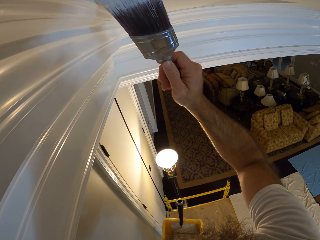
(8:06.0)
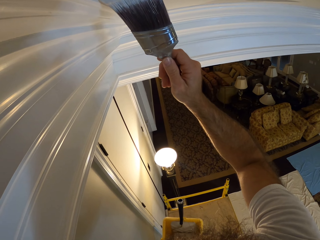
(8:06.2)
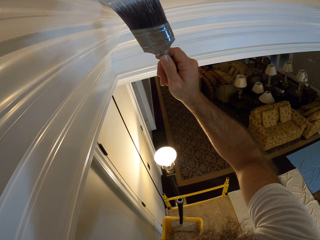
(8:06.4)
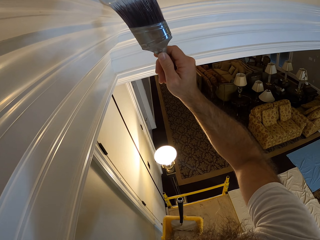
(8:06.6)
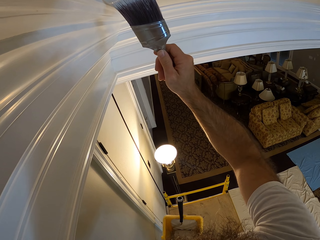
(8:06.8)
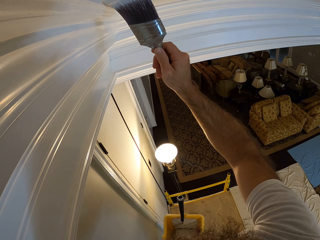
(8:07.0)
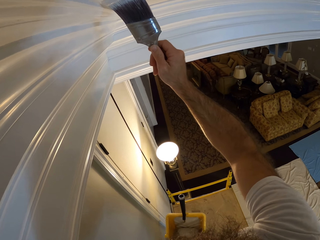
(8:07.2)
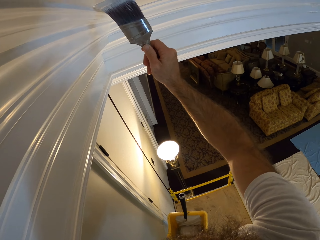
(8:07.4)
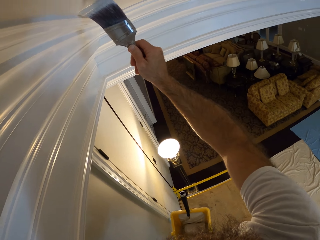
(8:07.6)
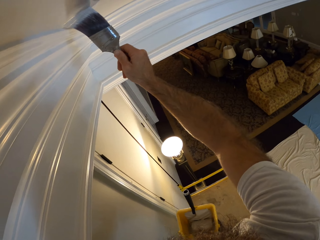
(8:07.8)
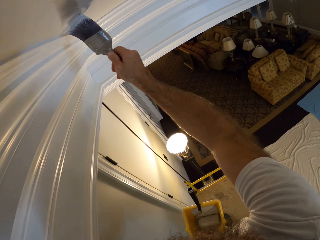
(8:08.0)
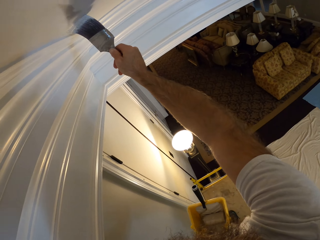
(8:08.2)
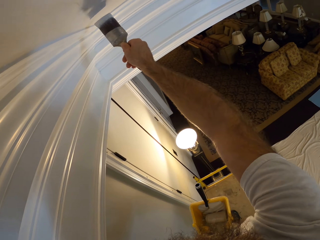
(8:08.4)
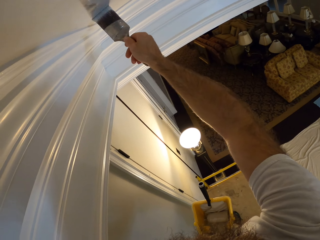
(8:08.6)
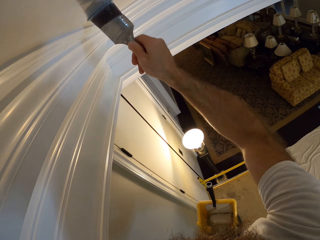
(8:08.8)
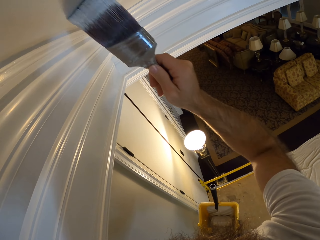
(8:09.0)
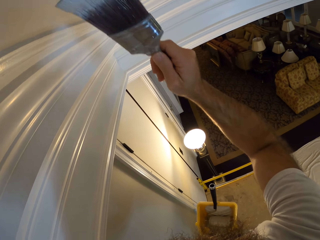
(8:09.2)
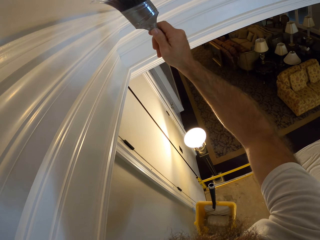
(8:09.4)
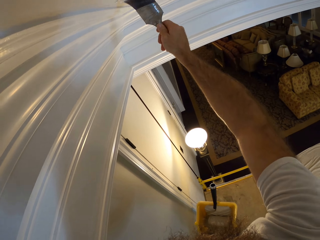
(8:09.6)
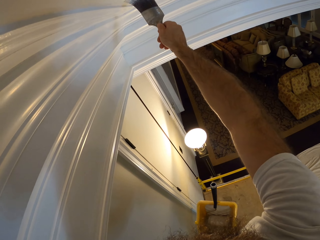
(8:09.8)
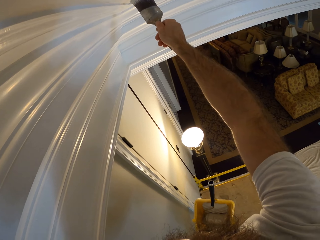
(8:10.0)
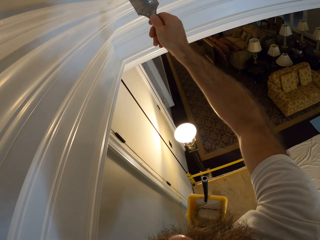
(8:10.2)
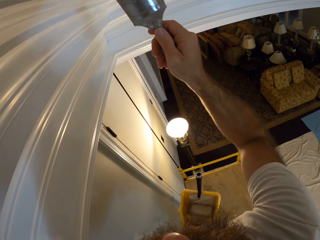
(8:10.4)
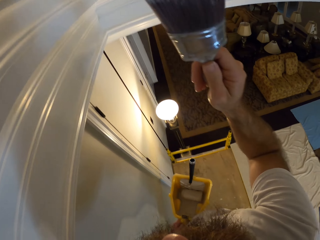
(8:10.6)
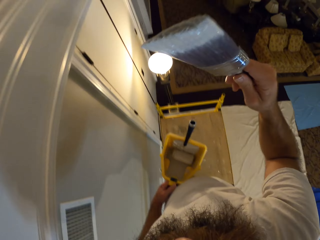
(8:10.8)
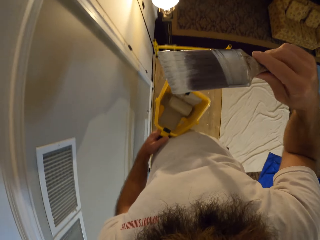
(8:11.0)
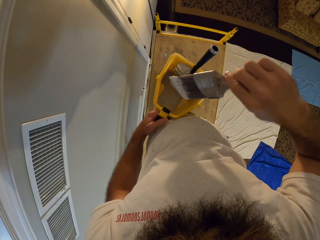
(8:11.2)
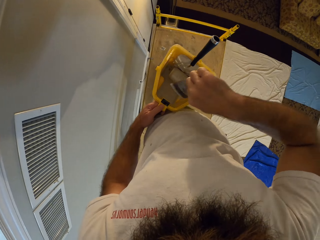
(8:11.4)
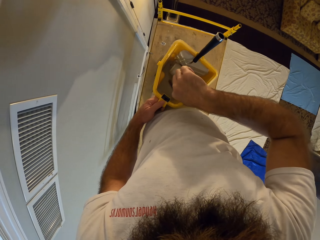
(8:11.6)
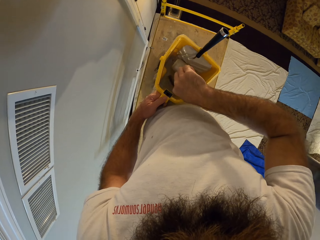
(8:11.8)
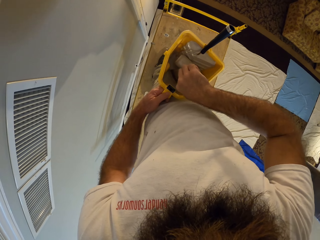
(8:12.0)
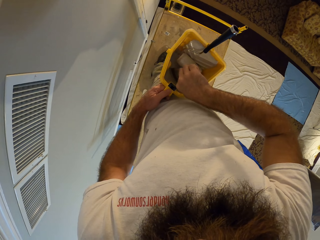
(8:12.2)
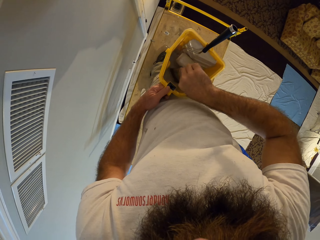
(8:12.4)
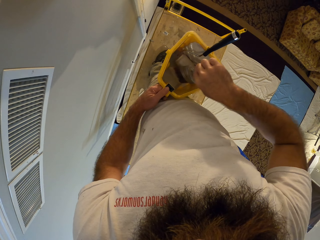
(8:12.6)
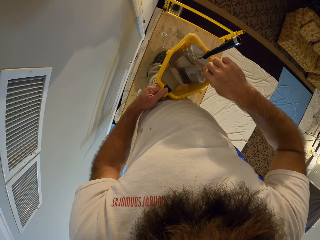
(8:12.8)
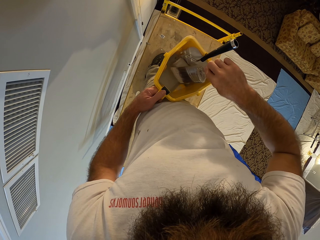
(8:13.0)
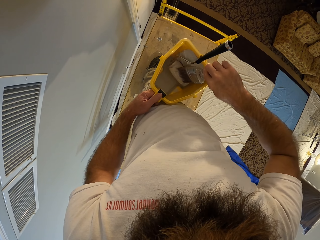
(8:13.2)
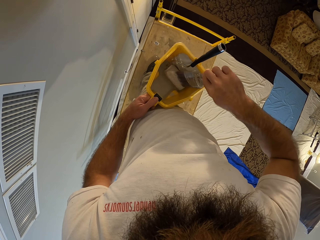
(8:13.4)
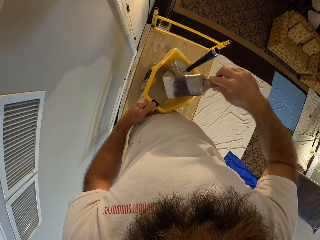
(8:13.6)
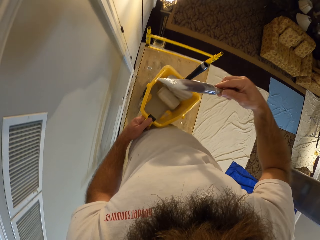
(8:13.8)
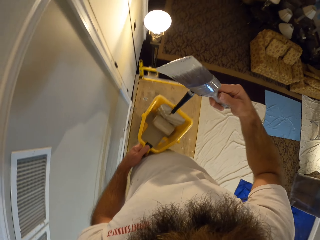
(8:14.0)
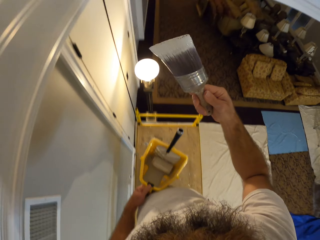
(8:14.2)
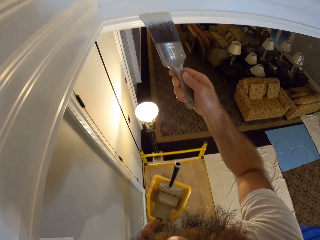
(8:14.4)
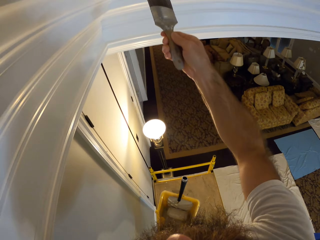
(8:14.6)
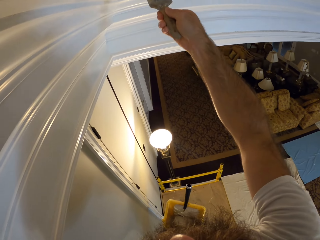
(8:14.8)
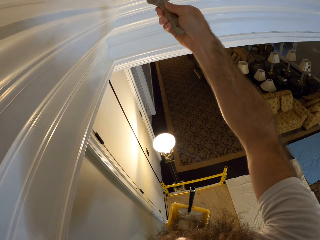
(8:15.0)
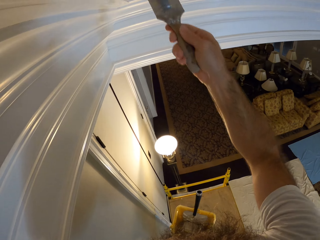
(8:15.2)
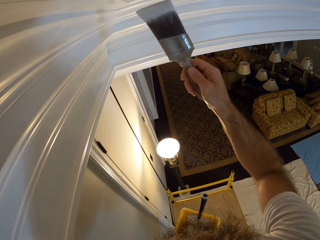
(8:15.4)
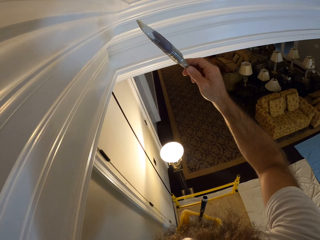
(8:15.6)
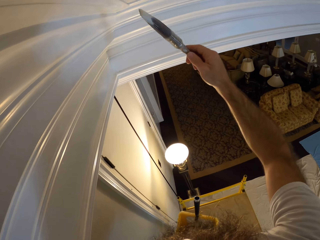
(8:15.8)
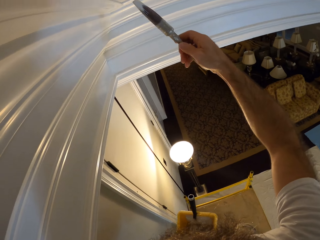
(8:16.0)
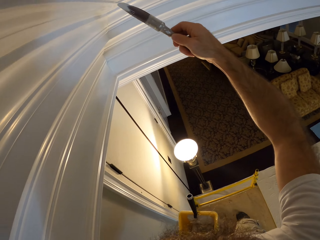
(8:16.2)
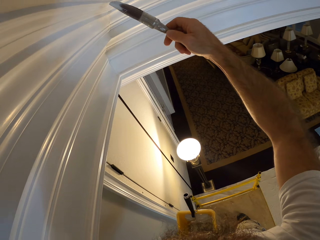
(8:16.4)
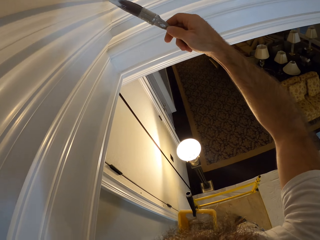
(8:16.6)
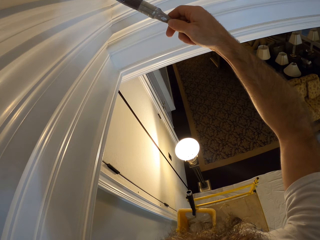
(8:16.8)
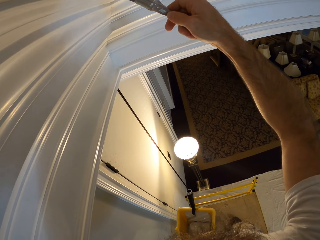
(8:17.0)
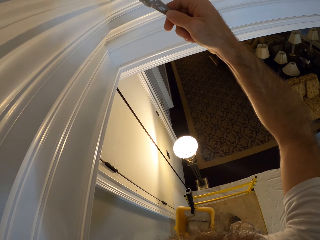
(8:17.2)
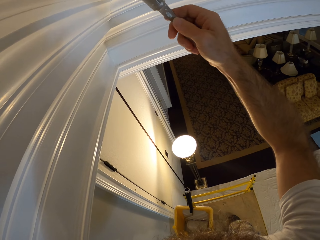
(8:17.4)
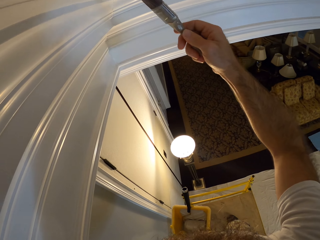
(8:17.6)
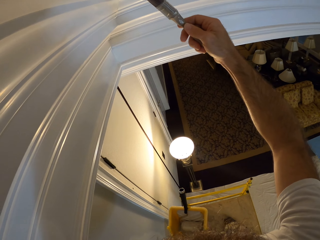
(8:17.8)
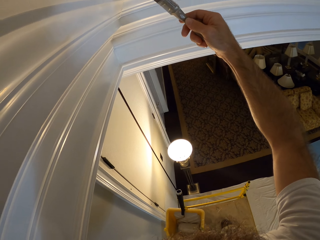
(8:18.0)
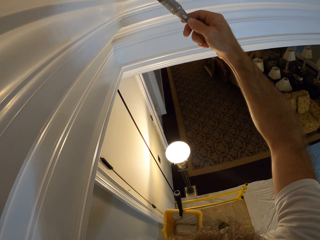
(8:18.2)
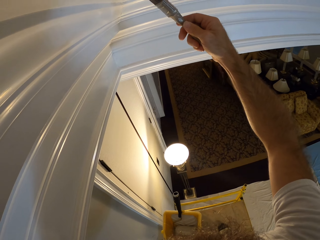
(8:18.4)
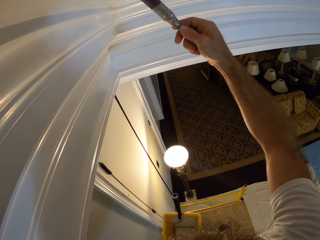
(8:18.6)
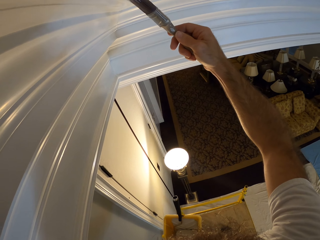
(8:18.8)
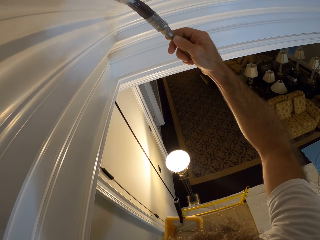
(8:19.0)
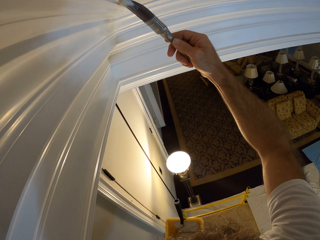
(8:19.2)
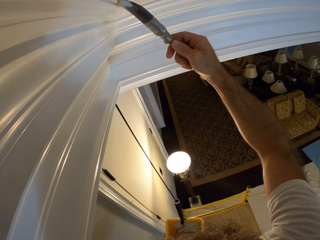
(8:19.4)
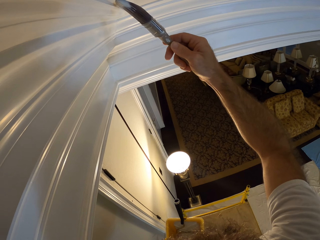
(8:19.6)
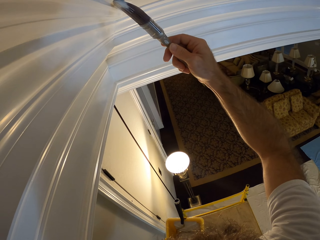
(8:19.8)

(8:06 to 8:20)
The camera wearer places the paint brush into the bucket of paint in his left hand with his right hand. He wipes the paintbrush on the paint roller. He paints the room ceiling with the paint brush in his right hand.

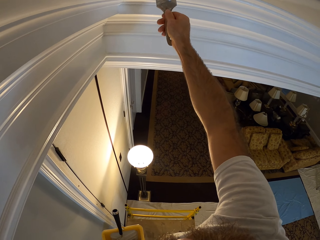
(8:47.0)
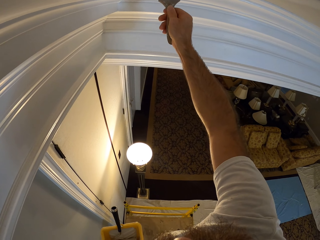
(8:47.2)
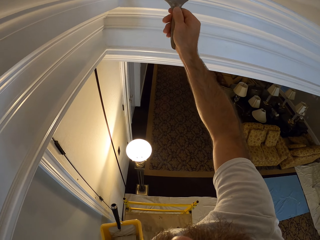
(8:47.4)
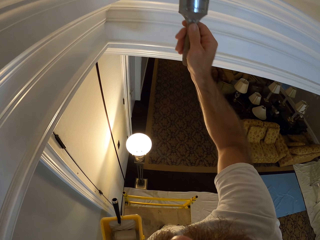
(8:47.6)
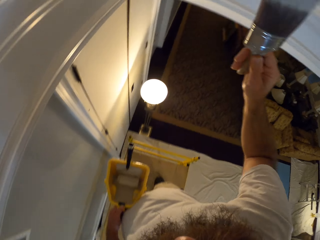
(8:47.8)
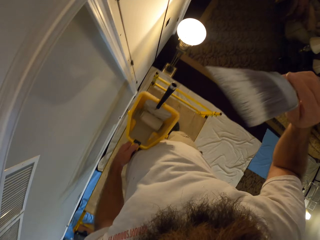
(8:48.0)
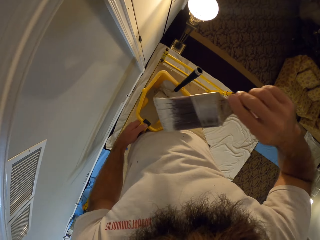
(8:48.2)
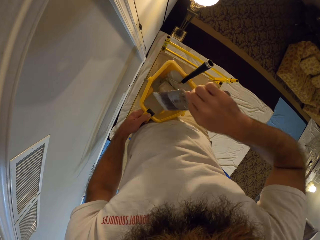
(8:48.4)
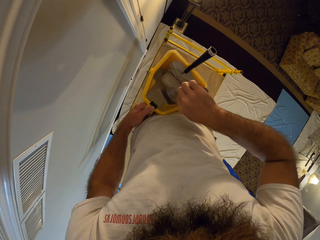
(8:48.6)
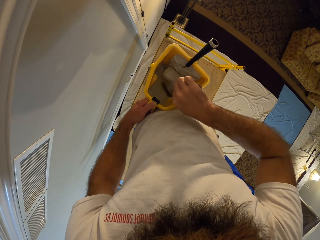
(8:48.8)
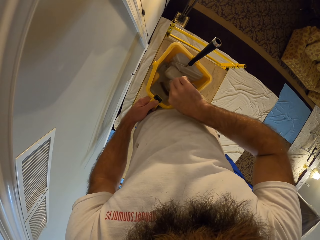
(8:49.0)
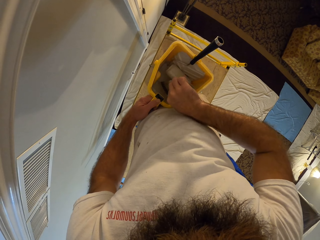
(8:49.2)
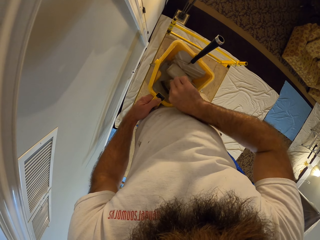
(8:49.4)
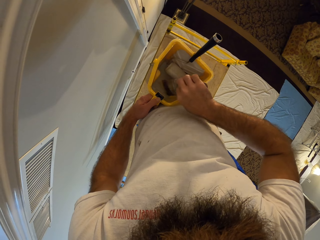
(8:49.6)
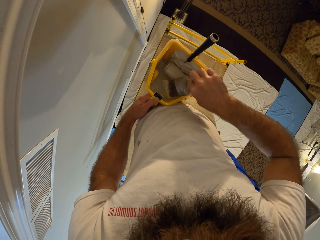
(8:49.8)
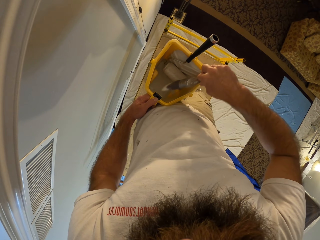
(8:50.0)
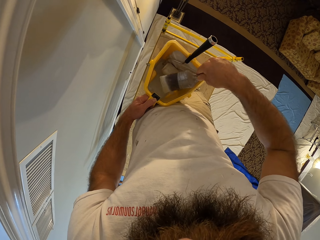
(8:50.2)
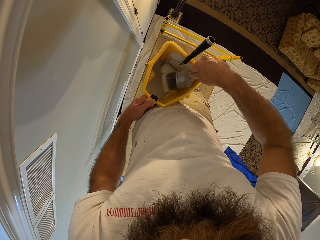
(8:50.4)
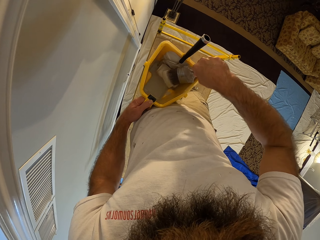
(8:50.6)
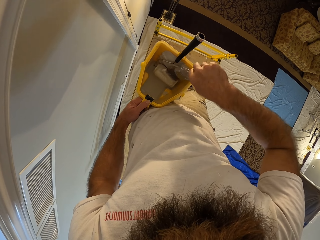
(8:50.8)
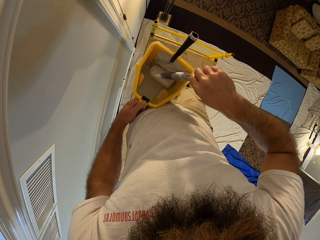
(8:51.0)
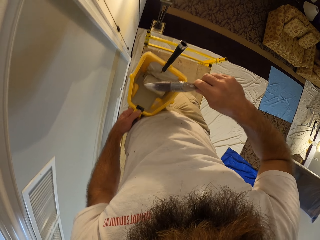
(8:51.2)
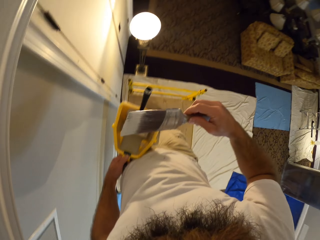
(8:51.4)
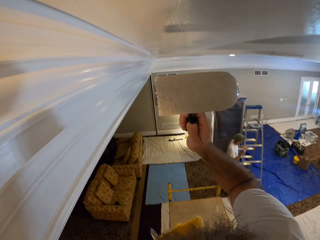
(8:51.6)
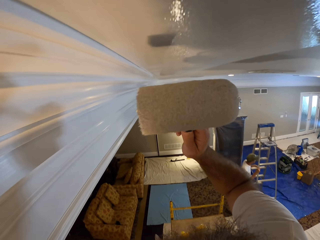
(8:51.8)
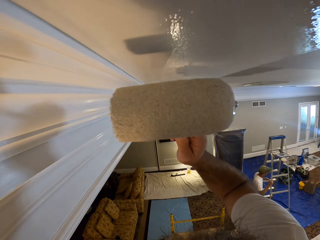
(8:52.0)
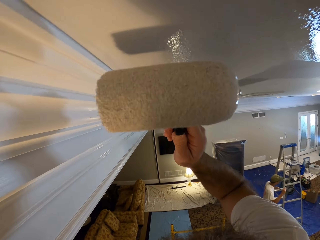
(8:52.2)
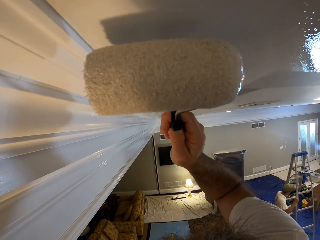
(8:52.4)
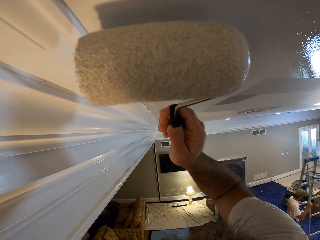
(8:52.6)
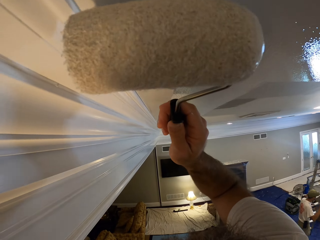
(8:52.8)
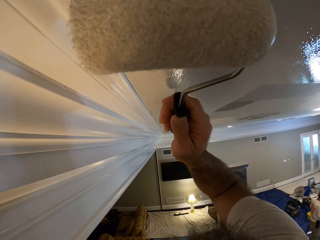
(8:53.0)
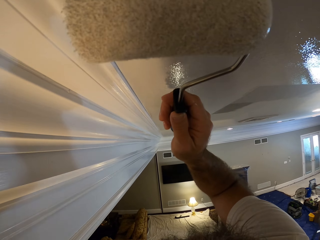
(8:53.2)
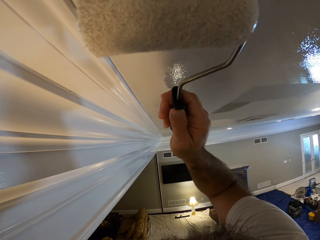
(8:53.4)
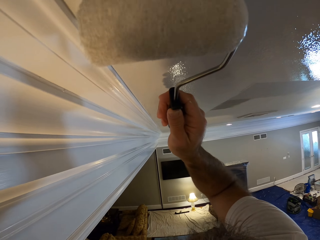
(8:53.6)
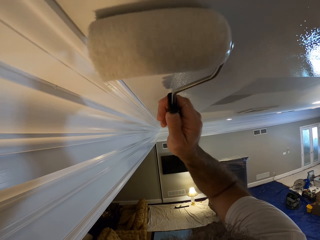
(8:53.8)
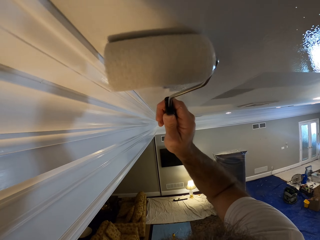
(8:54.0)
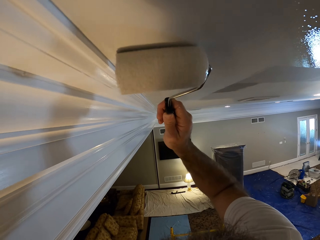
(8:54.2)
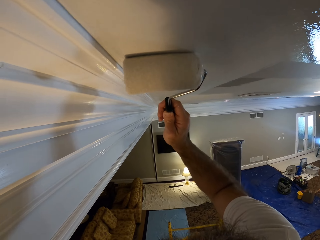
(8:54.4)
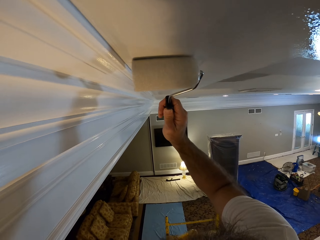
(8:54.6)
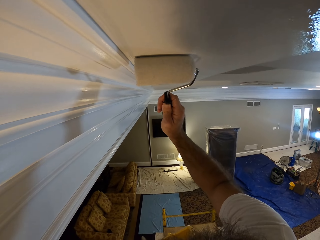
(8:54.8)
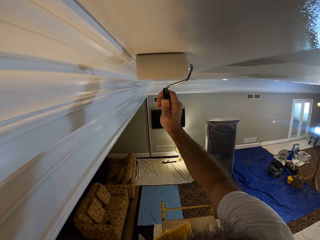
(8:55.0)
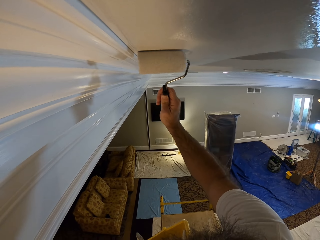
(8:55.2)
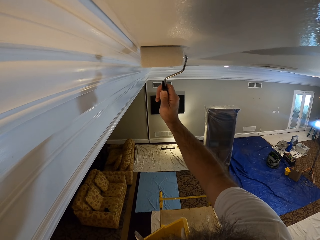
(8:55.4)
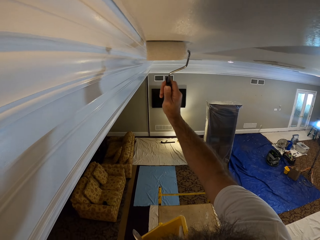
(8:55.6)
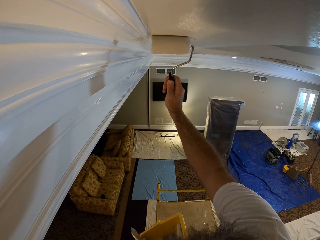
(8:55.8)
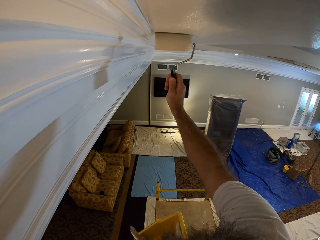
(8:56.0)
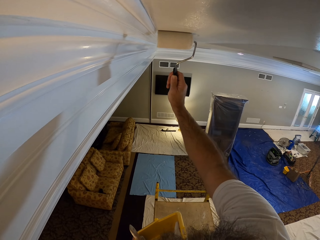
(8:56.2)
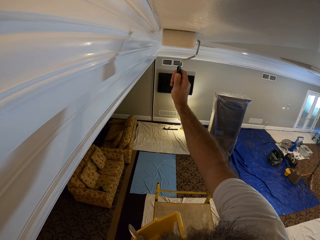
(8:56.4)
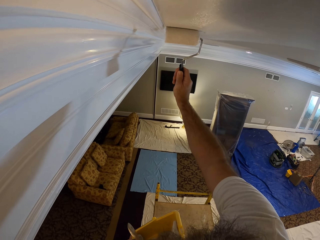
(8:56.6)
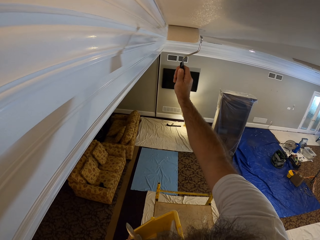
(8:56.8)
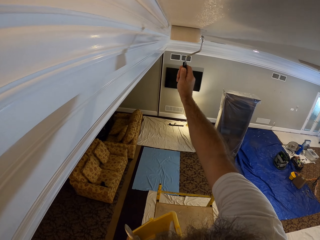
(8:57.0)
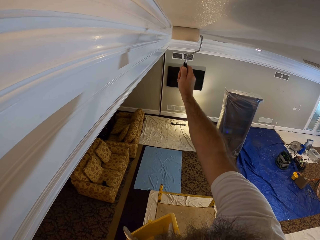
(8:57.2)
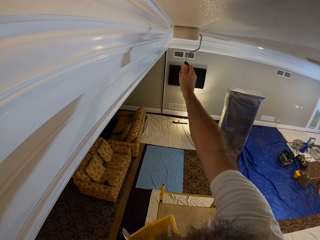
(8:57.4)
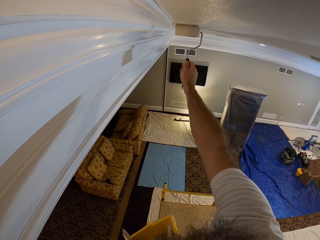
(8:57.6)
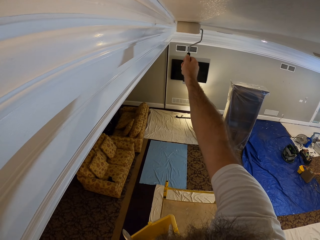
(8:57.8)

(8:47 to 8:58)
The camera wearer places the paint brush into the bucket of paint in his left hand with his right hand. He wipes the paintbrush on the paint roller. He paints the room ceiling with the paint roller in his right hand.
